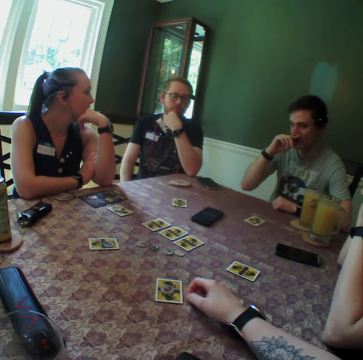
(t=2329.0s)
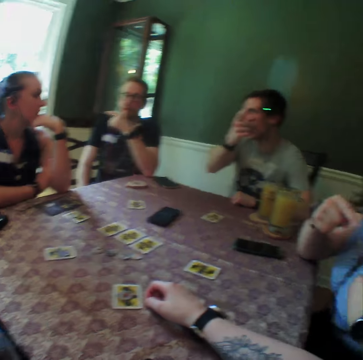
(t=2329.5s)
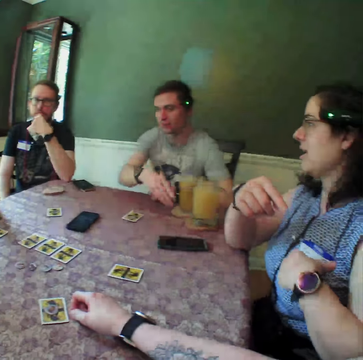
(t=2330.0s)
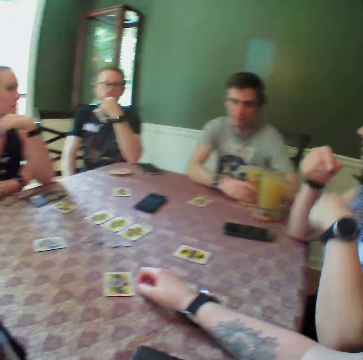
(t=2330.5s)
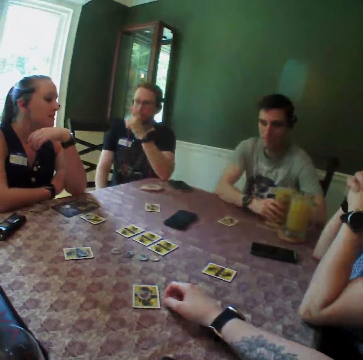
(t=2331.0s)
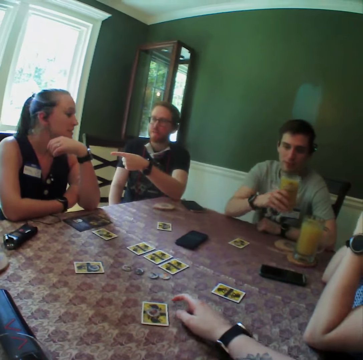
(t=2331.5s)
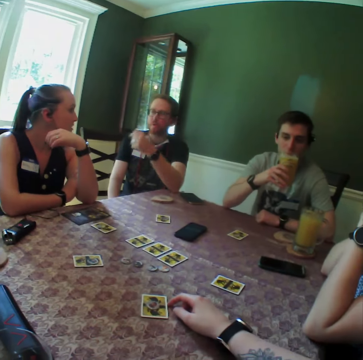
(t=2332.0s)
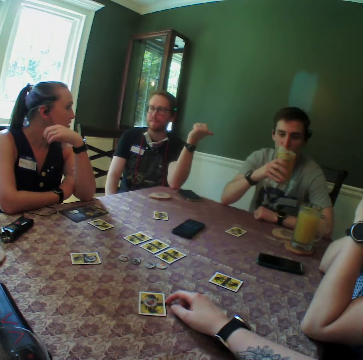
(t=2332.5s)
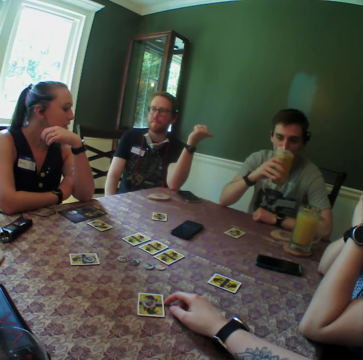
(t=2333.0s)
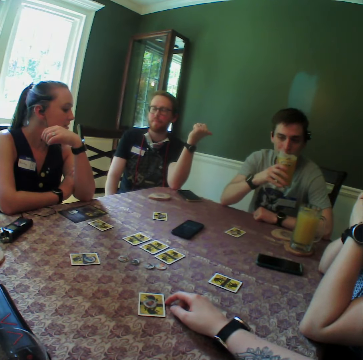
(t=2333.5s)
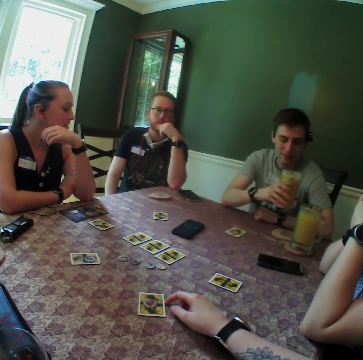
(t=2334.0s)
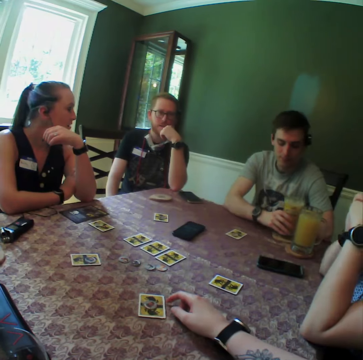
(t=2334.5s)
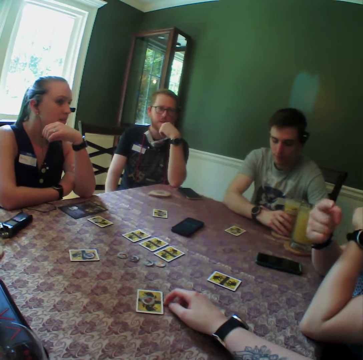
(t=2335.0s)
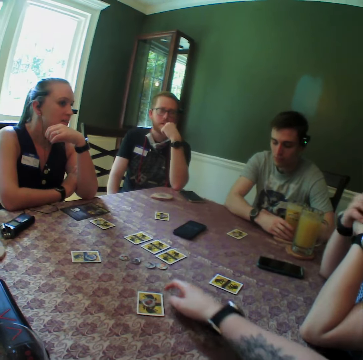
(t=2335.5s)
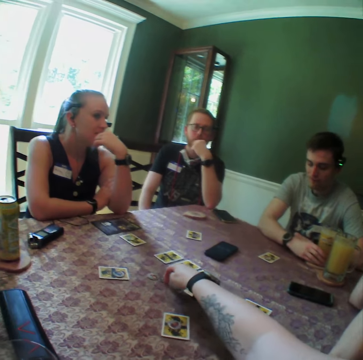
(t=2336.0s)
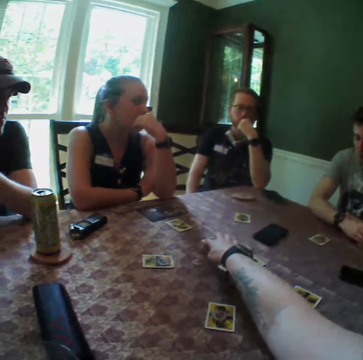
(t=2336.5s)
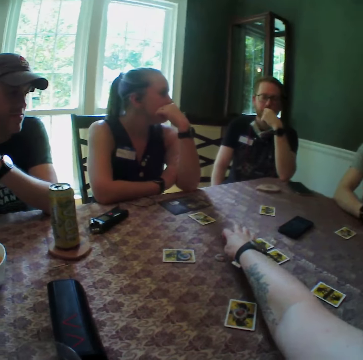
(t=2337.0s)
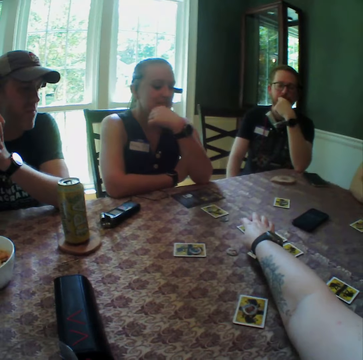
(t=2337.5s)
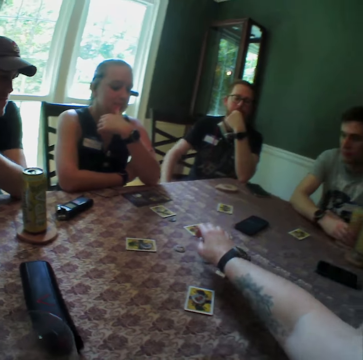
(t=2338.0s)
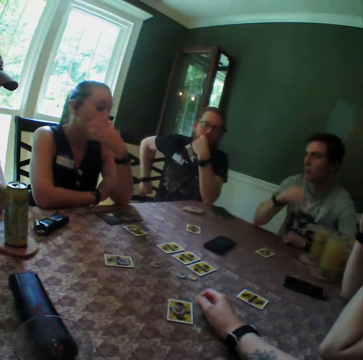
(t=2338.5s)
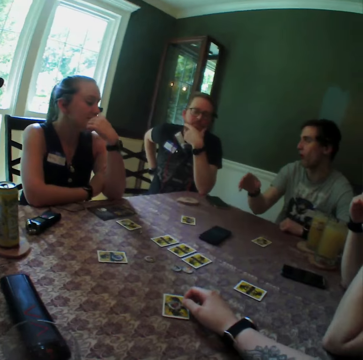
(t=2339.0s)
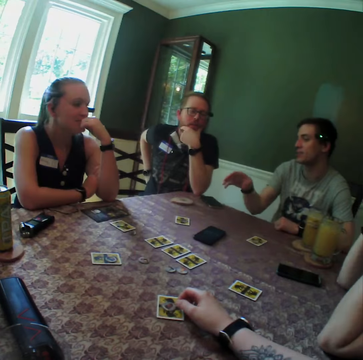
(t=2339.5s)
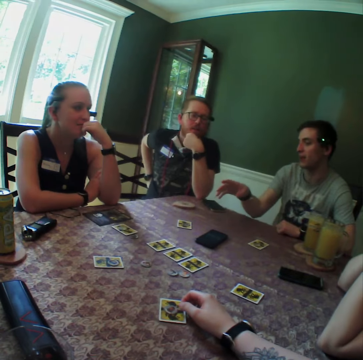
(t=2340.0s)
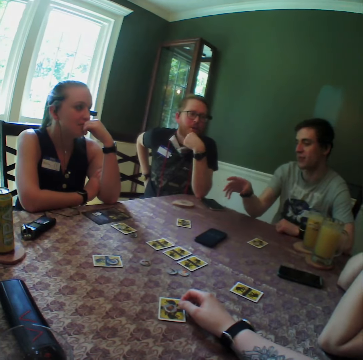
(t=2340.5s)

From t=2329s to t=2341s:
The camera wearer looks around the room. A man carries a cup of juice from a coaster on the table. He drinks from the juice. Another man uses a hand gesture. The first man keeps the cup of juice on the coaster. A woman uses a hand gesture. The camera wearer picks up a chip from the table. They adjust chips on the table. The first man uses a hand gesture.

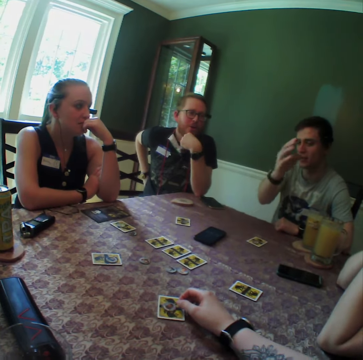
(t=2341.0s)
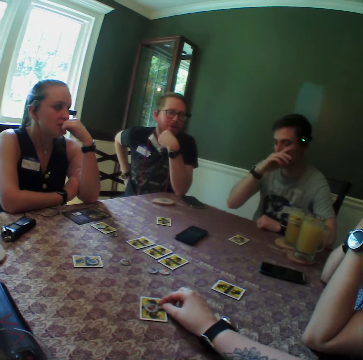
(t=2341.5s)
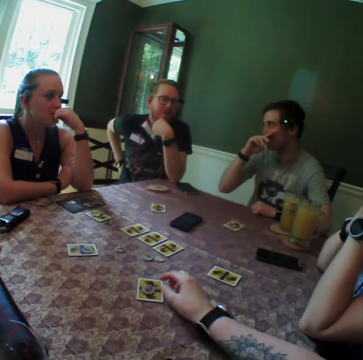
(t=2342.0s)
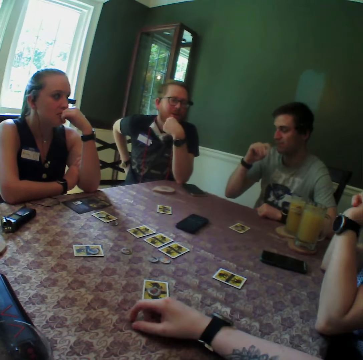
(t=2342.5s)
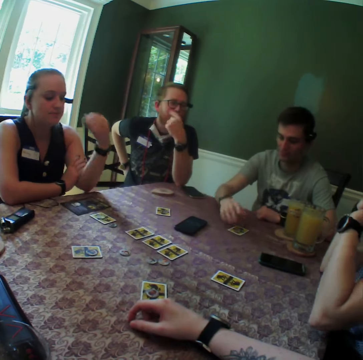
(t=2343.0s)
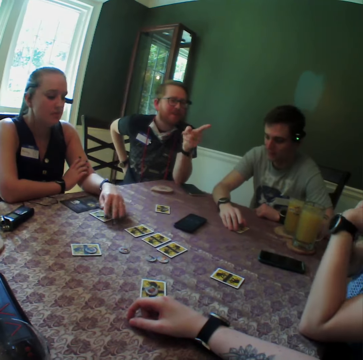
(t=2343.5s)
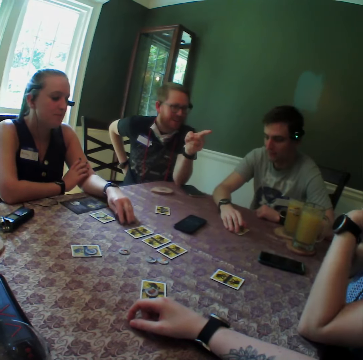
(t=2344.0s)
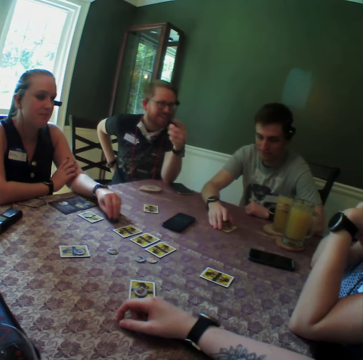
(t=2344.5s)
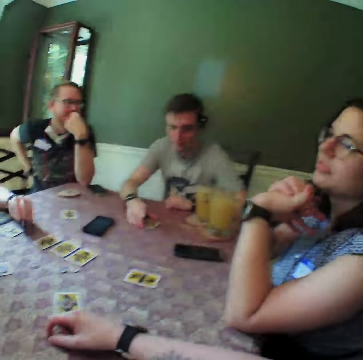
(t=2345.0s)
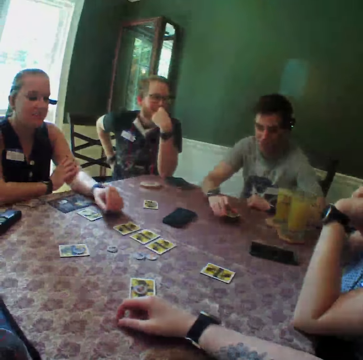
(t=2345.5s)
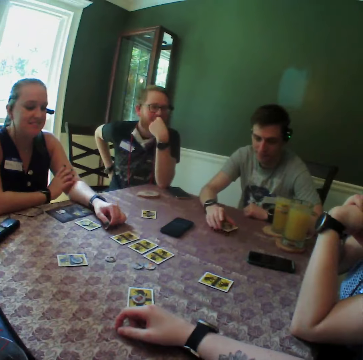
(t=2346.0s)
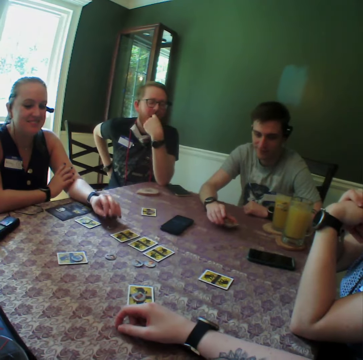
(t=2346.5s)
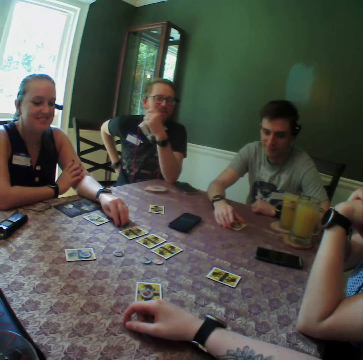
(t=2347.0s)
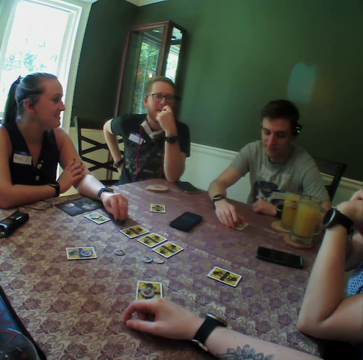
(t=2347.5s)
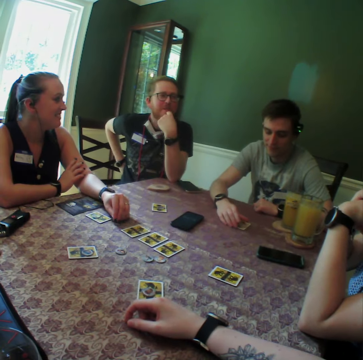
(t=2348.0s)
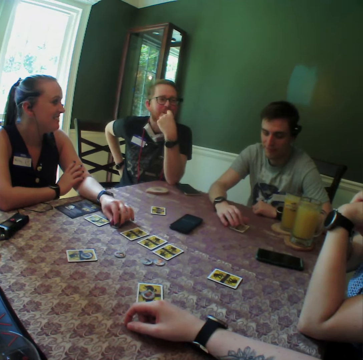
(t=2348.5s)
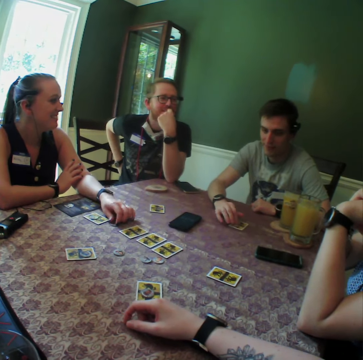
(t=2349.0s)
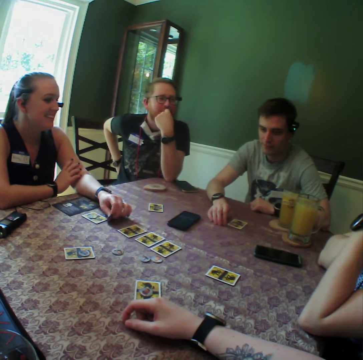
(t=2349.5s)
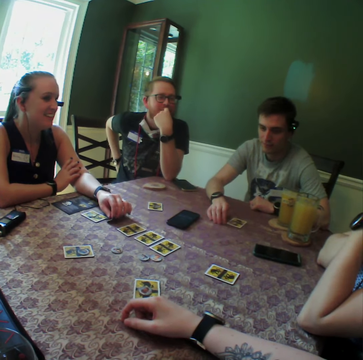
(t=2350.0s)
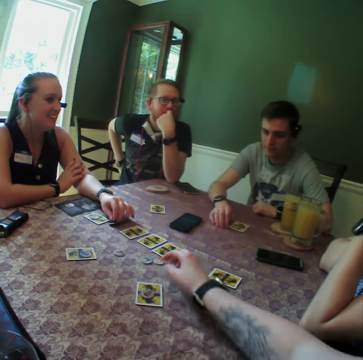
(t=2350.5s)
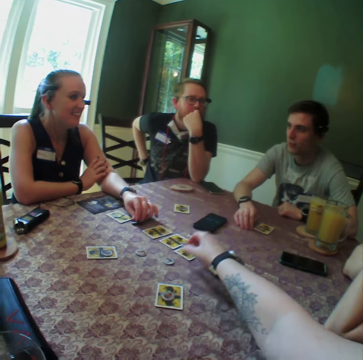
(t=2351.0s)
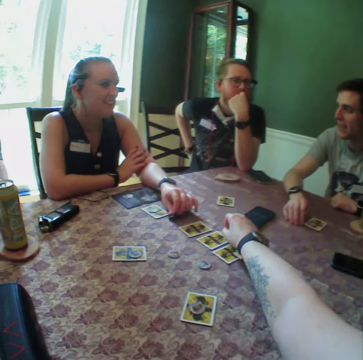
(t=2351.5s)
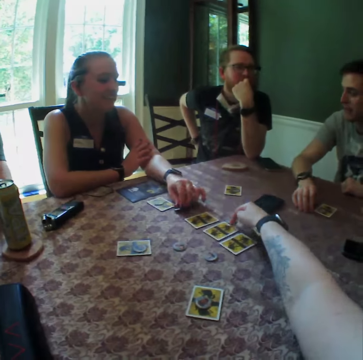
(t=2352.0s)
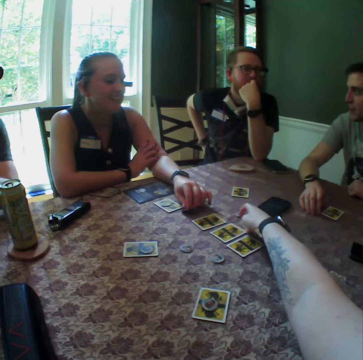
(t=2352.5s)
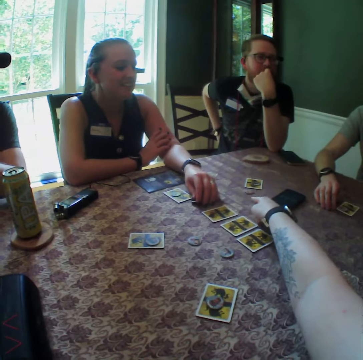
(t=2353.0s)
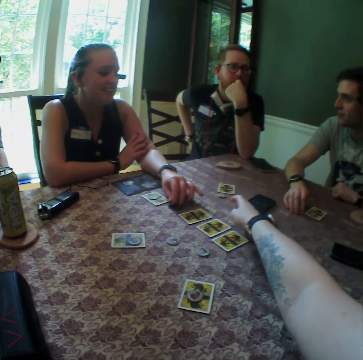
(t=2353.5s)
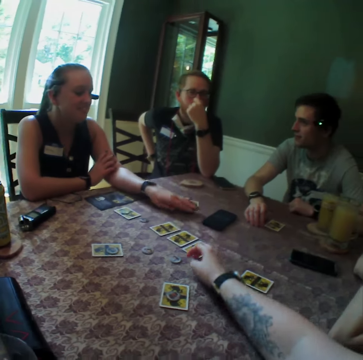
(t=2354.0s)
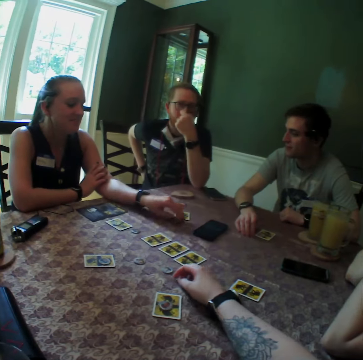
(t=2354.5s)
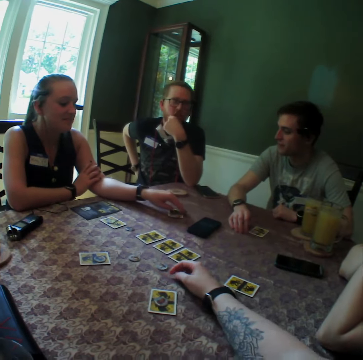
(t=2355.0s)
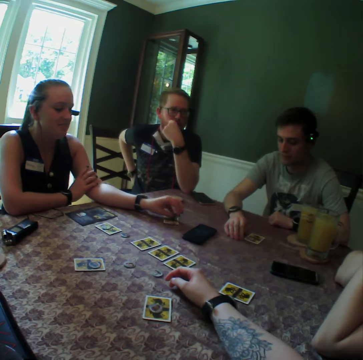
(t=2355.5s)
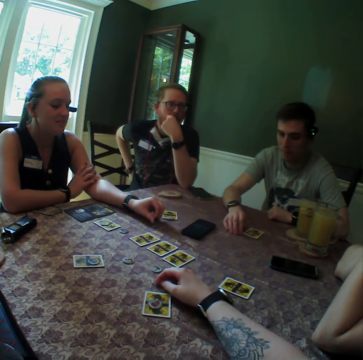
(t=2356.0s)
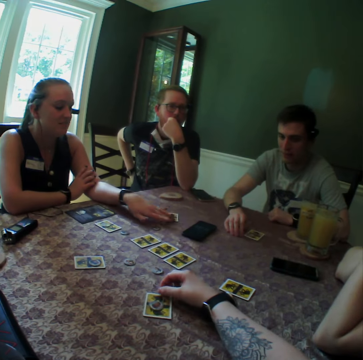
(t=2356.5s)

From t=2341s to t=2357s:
The camera wearer adjusts a card on the table with his right hand. A man touches the card on the table. A woman adjusts the chip on the table. The man places a hand on the table. Another man uses a hand gesture. Another woman moves the card on the table. The first man moves the card on the table. The camera wearer carries a chip from the table with his right hand. He drops the chip on the card with his right hand. The first woman carries a chip with her left hand. She drops the chips on the card.

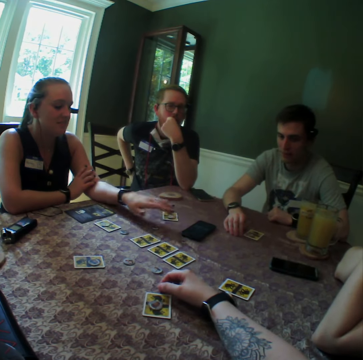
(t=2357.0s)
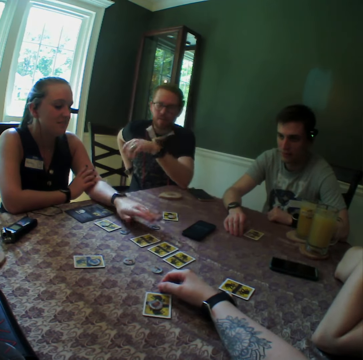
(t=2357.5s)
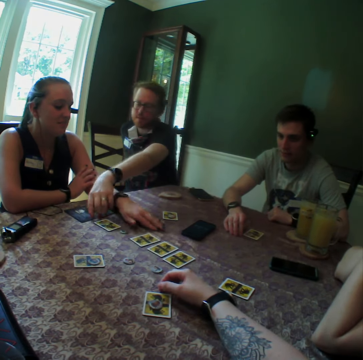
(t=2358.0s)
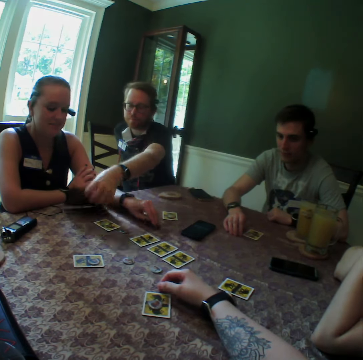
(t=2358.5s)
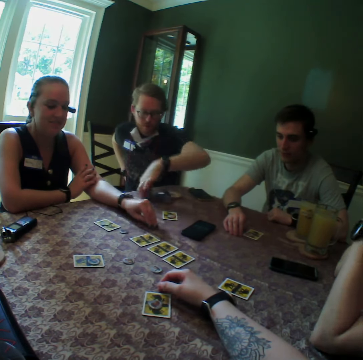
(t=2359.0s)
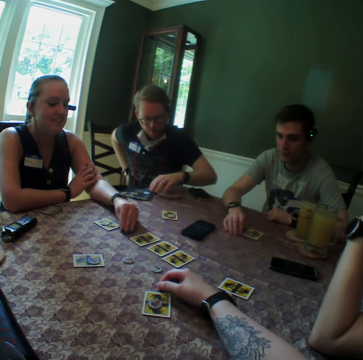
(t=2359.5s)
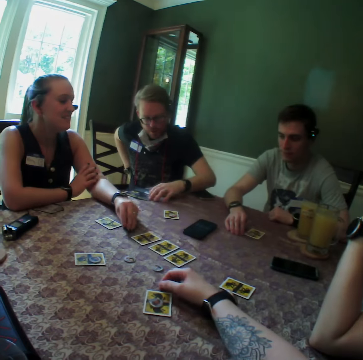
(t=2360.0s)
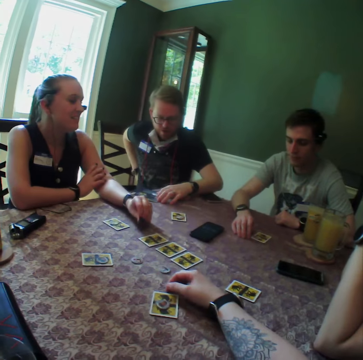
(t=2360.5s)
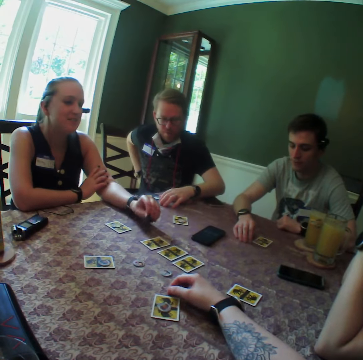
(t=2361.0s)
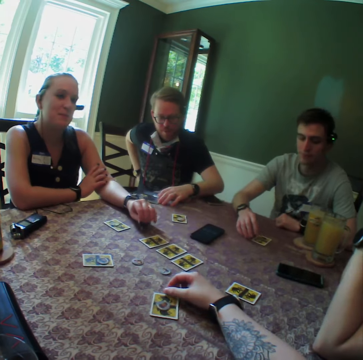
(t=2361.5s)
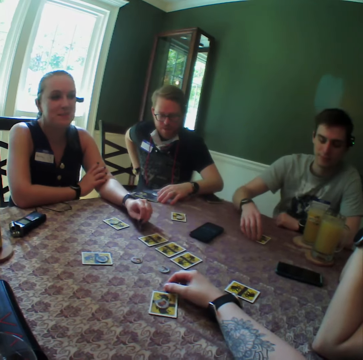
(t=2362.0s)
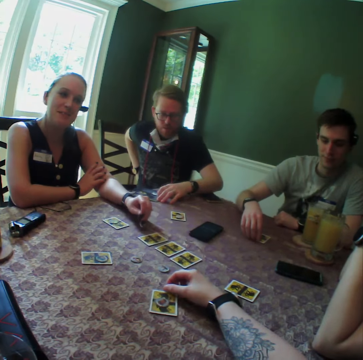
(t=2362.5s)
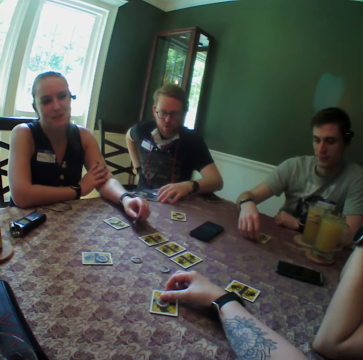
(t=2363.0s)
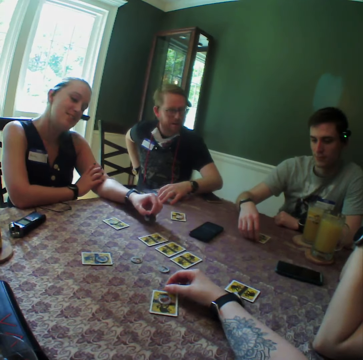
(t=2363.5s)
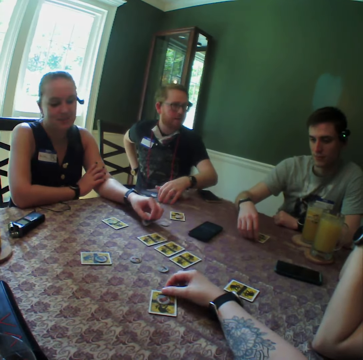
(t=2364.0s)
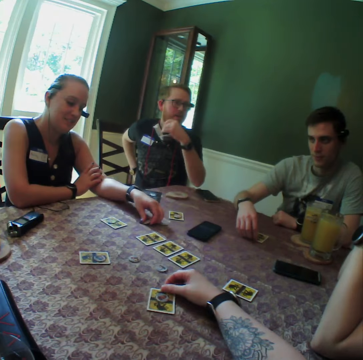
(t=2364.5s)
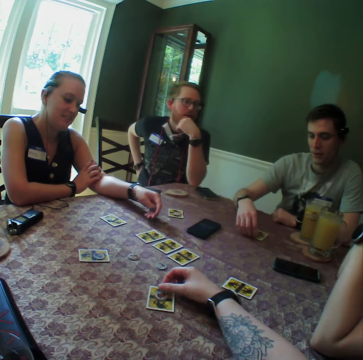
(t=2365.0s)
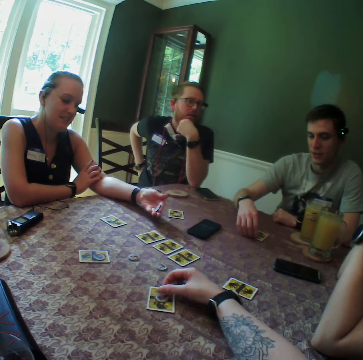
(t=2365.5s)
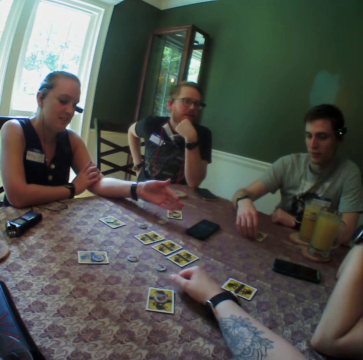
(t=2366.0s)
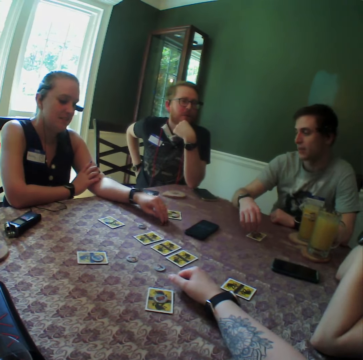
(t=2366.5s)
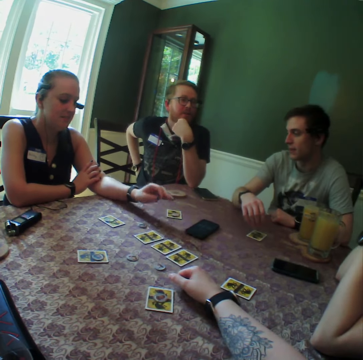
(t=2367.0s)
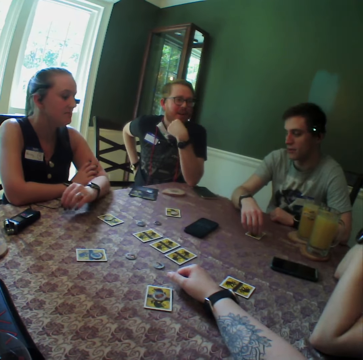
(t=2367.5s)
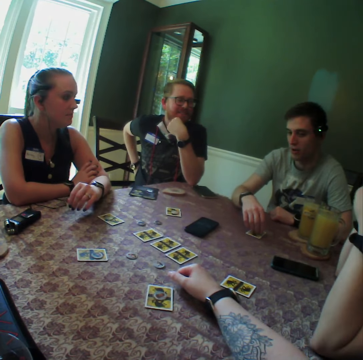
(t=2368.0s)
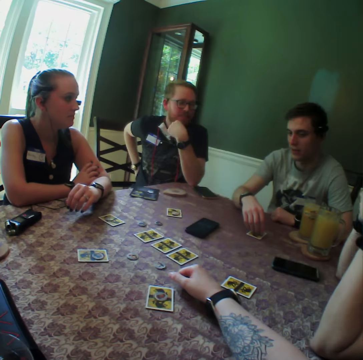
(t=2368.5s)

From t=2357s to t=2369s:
A man picks up a paper from the table. The man drops the paper on the table. The camera wearer touches a card on the table.
